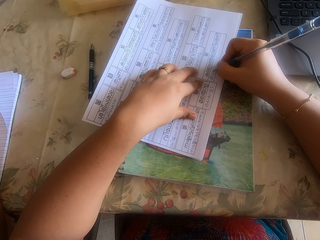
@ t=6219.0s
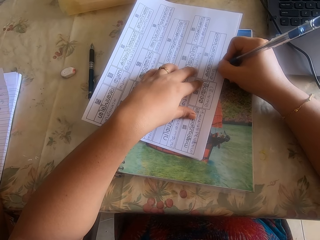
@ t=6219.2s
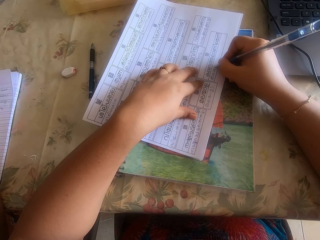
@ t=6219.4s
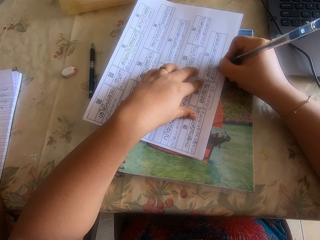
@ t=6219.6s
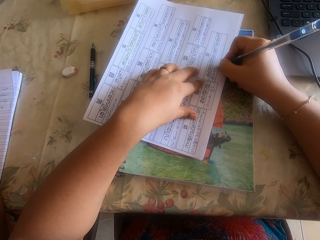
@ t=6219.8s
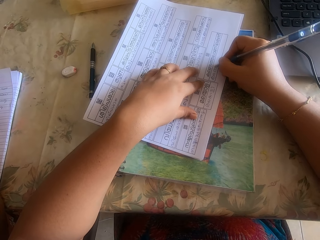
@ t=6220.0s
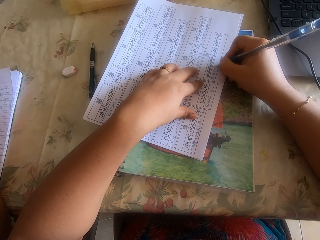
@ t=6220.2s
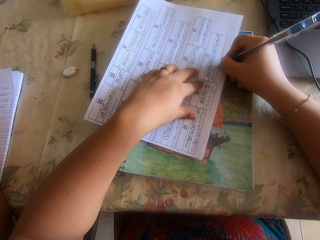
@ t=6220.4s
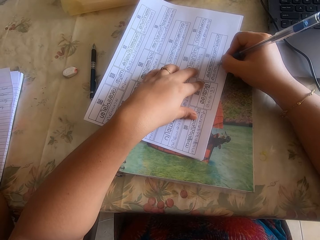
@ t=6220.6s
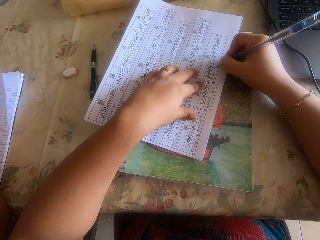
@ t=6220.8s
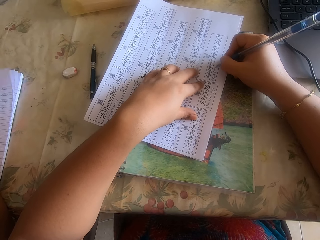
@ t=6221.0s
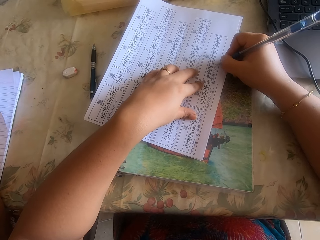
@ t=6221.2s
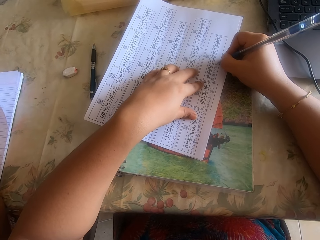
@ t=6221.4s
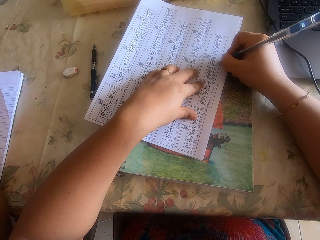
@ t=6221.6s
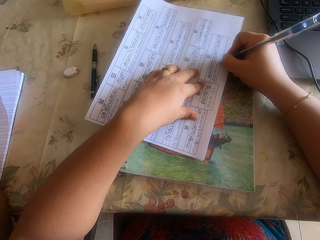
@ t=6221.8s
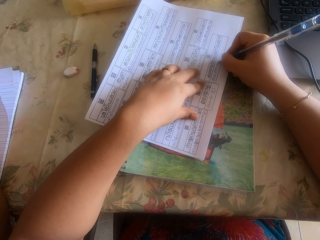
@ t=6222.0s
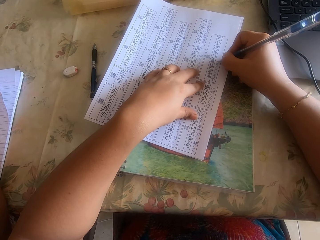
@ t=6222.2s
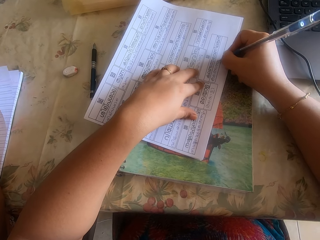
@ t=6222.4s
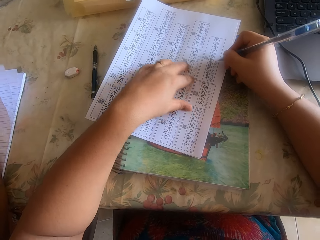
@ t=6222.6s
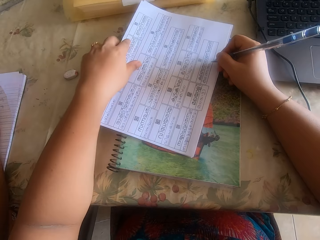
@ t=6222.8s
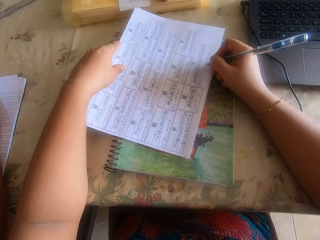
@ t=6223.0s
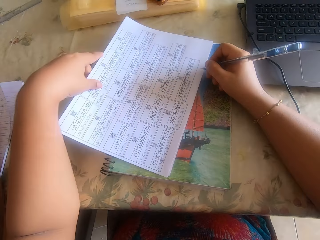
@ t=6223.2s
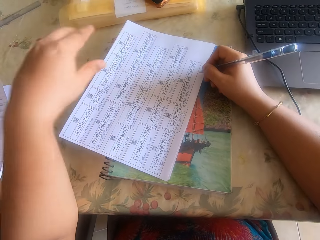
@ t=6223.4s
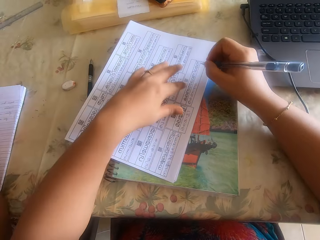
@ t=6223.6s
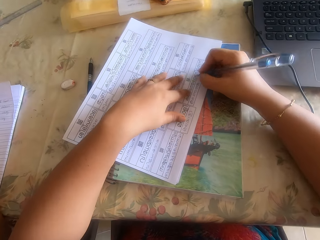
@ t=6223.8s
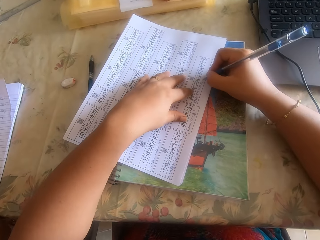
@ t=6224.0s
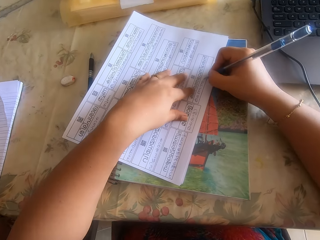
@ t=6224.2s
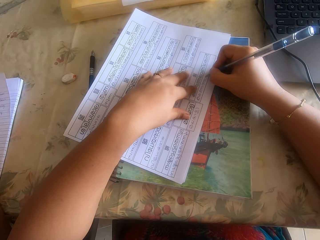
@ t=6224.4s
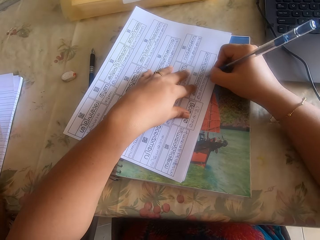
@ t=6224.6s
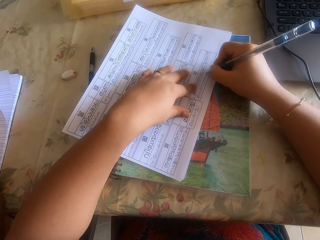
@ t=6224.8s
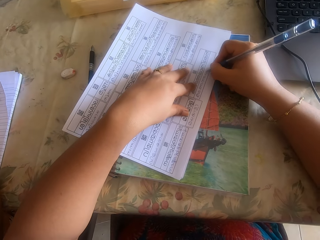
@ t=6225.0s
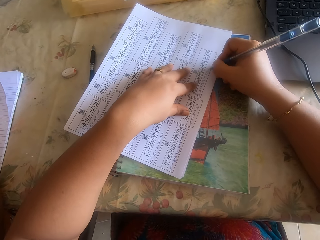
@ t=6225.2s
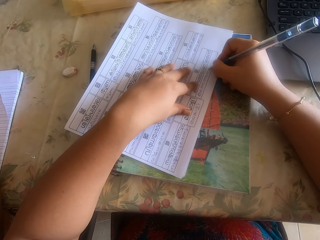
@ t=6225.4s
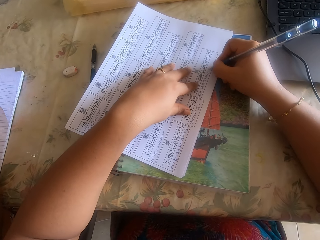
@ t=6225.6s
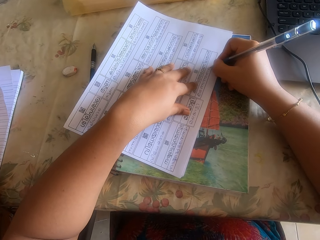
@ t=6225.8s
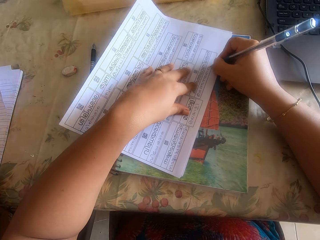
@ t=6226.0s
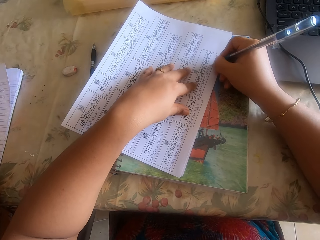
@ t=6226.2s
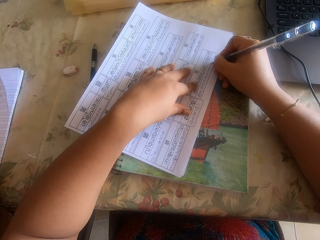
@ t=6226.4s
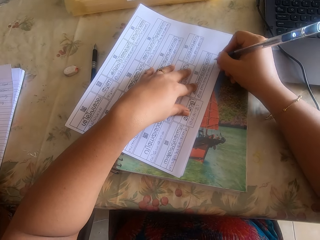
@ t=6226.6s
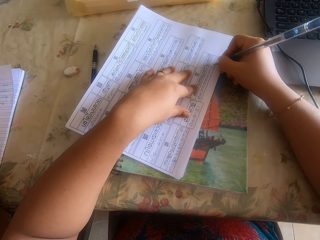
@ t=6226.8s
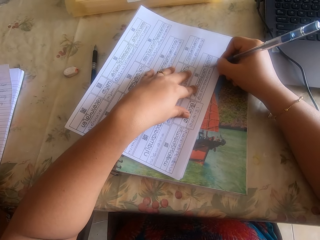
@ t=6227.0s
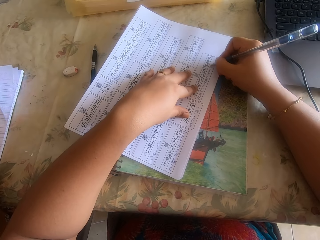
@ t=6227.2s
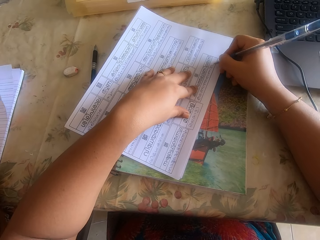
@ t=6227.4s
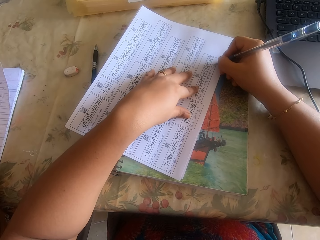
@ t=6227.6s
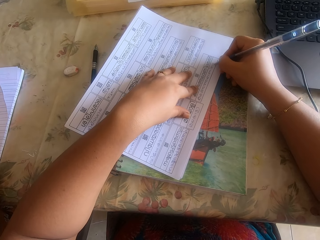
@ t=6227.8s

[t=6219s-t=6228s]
The camera wearer pulls the paper to the left hand. They hold the paper with the hand. They write on the piece of paper with a pen.

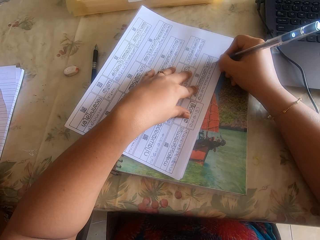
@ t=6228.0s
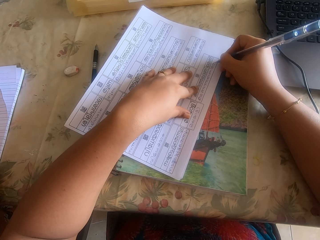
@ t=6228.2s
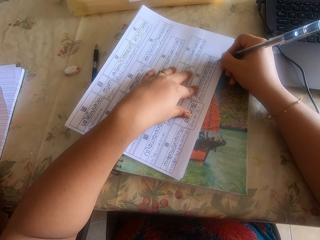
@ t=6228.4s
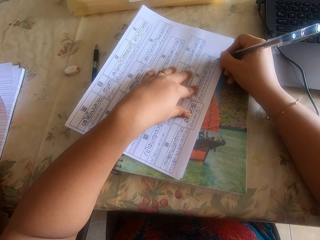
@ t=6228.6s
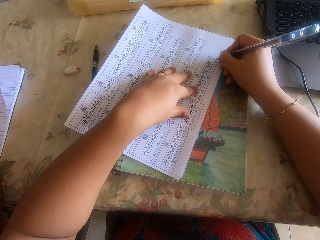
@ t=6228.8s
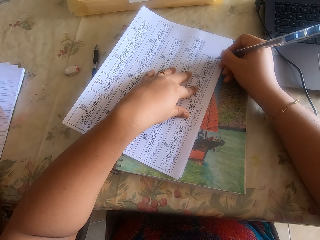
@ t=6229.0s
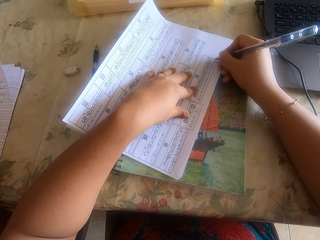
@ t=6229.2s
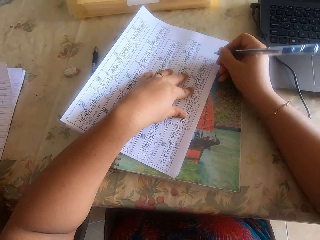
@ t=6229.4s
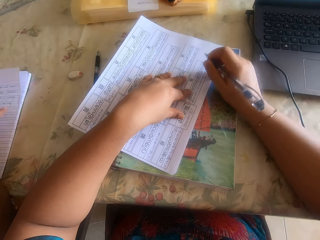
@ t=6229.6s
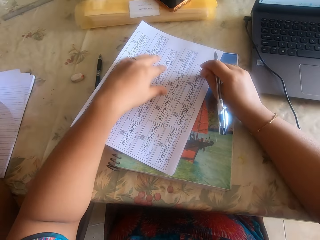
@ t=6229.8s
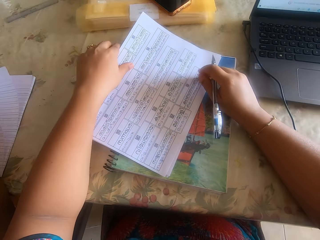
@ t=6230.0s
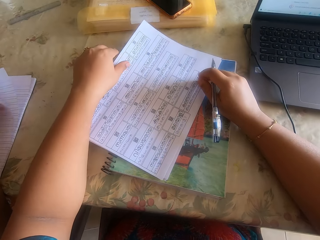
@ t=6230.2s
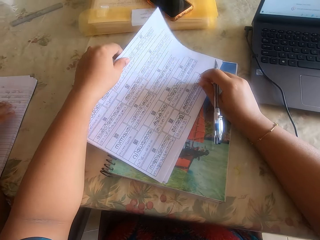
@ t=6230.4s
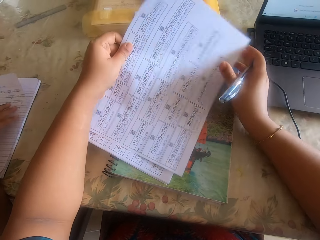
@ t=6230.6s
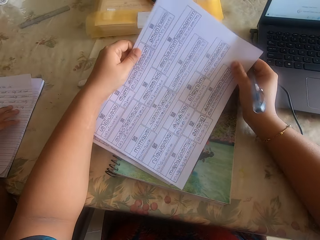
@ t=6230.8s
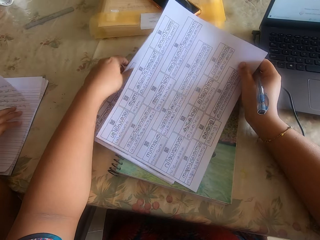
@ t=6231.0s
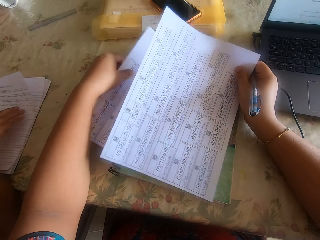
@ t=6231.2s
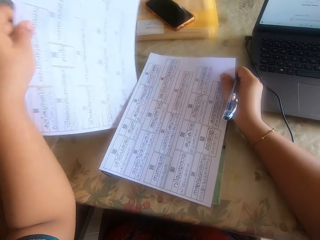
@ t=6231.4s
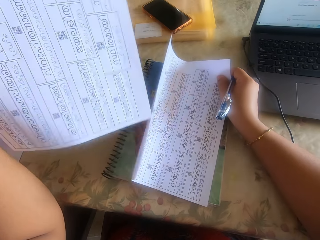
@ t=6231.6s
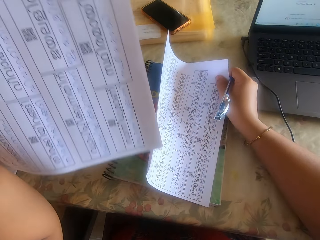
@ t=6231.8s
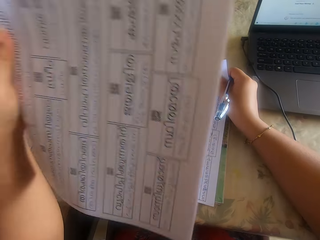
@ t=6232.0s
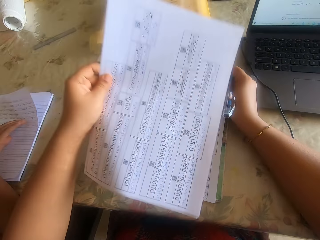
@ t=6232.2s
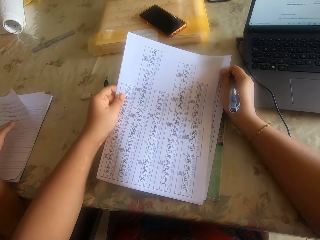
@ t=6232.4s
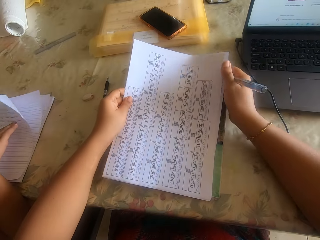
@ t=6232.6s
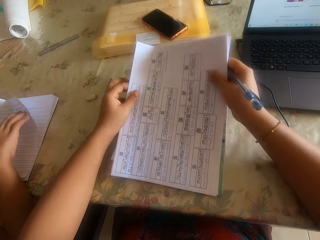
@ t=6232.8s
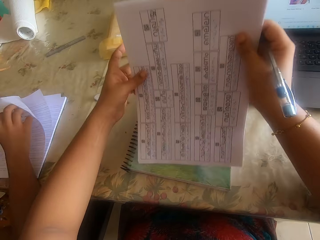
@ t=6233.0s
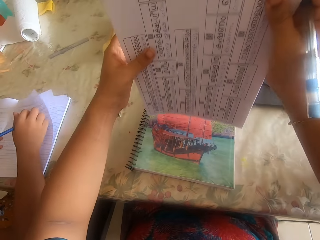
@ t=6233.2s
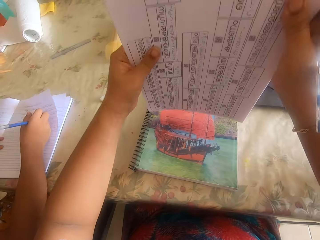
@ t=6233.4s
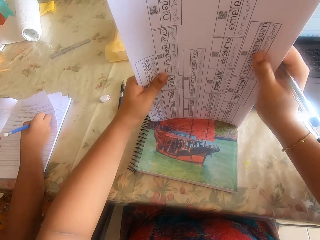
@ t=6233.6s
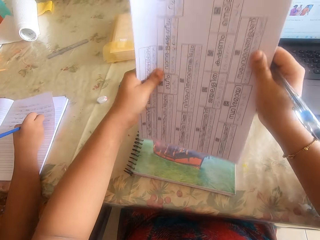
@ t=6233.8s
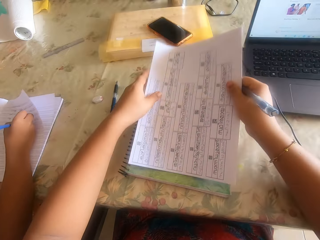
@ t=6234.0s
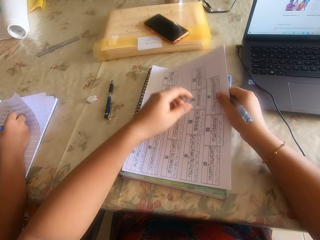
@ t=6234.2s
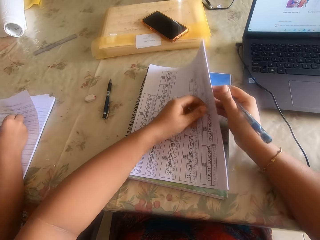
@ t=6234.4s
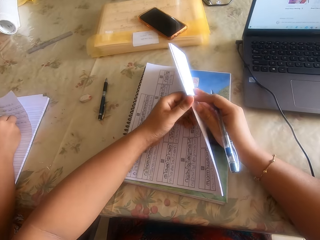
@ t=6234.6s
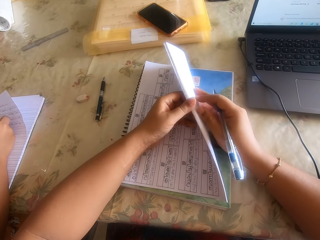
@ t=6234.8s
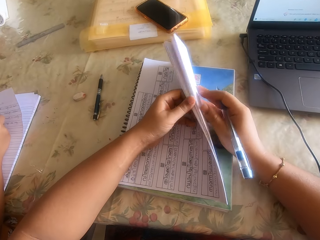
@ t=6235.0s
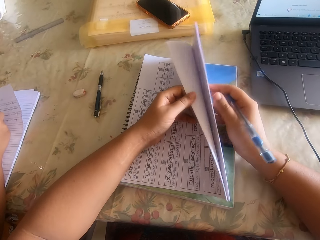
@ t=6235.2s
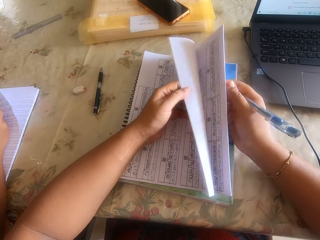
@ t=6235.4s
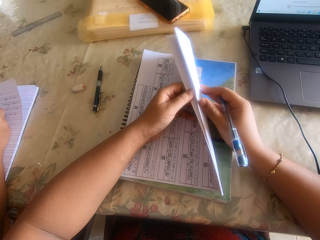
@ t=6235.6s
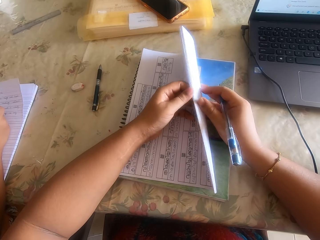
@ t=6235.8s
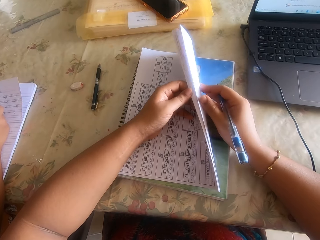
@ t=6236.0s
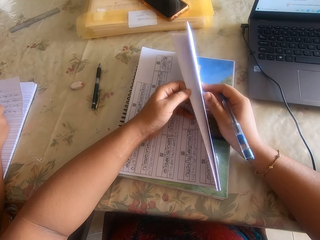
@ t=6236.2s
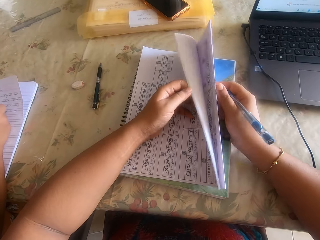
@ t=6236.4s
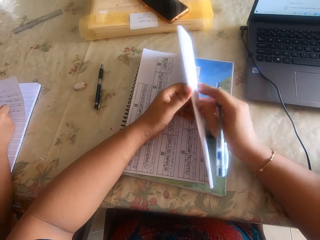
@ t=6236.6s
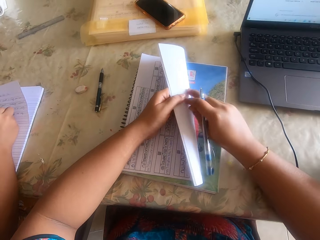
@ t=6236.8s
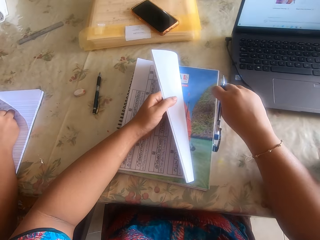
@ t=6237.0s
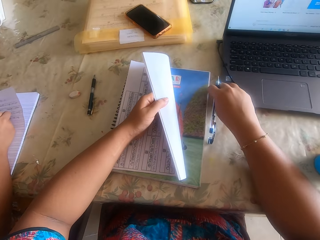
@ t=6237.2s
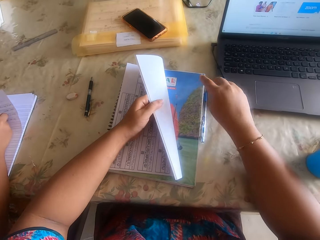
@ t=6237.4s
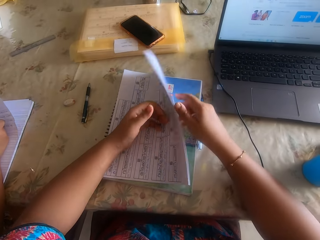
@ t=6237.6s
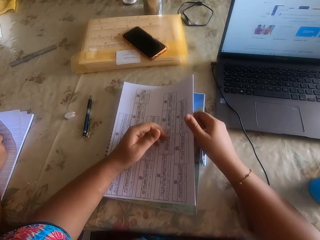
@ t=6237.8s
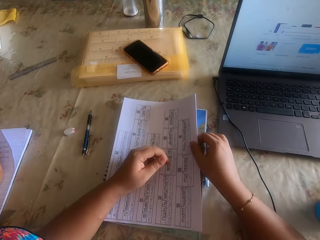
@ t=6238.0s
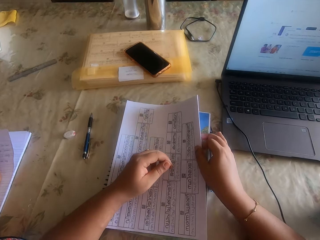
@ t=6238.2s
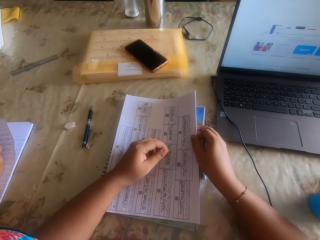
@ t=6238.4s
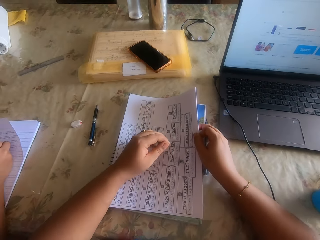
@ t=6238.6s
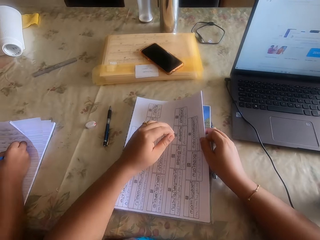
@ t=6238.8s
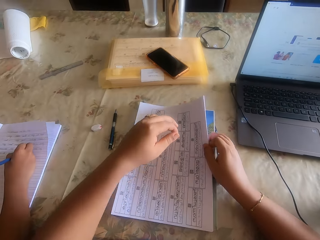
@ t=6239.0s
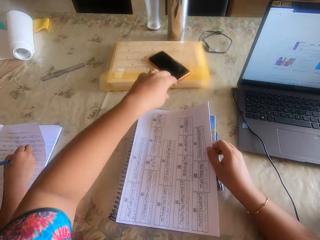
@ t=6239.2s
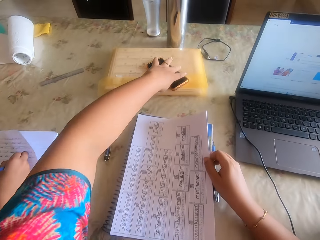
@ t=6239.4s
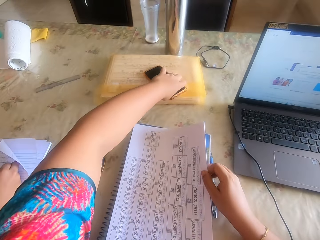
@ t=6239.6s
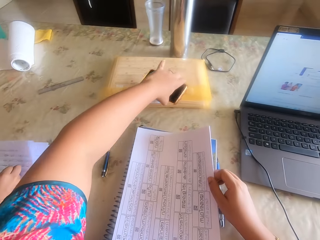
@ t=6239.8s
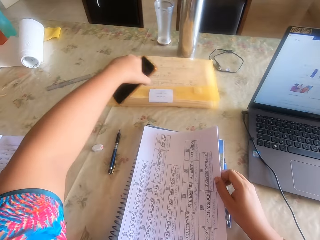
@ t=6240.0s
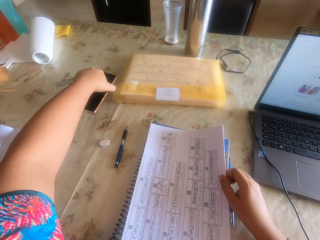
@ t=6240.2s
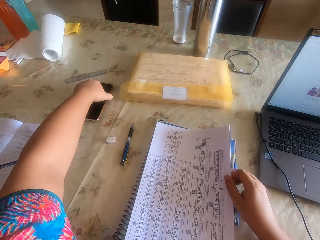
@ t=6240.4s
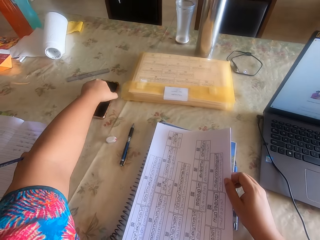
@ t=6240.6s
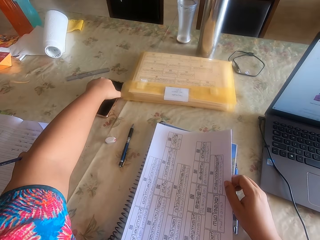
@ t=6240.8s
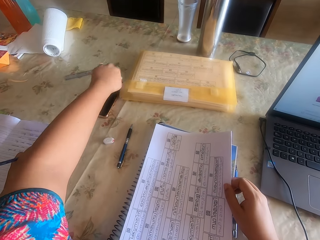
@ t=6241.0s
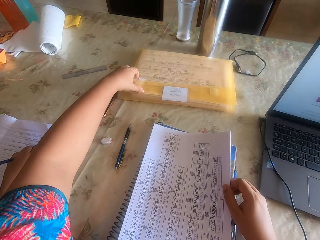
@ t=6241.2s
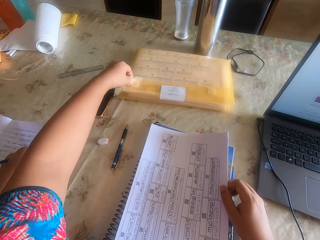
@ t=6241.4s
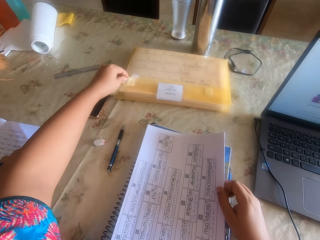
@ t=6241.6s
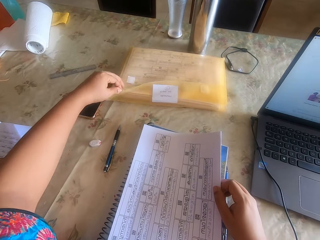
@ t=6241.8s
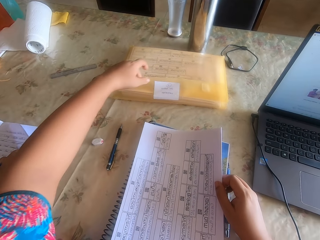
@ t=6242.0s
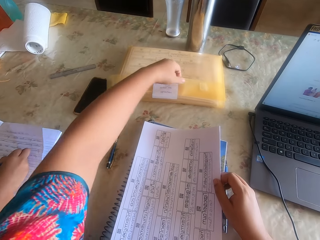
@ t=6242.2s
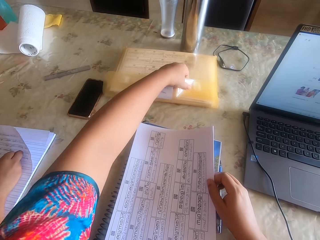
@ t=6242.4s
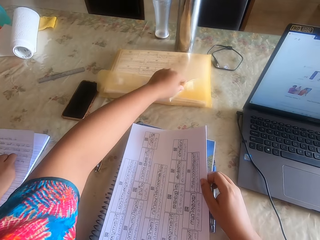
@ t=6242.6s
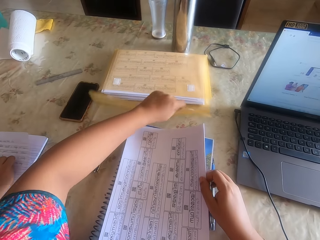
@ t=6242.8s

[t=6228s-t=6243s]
The camera wearer picks the paper from the desk with her left hand. She exchanges the papers upside down. She passes the paper from her left hand to her right hand. She picks a paper from the desk with her left hand. She holds the papers with both hands. She puts the paper on top of the other. She hits the paper on the table. She adjusts the paper on the desk with both hands. She places the papers on a book on the desk with both hands. She splits the papers on the hand. She flips the papers on the book on the desk with both hands. She drops the pen in her right hand on the desk. She holds the papers with the hands. She picks a phone on a file on the desk with her left hand. She drops the phone in her left hand on the desk. She opens the file on the desk with her left hand.
